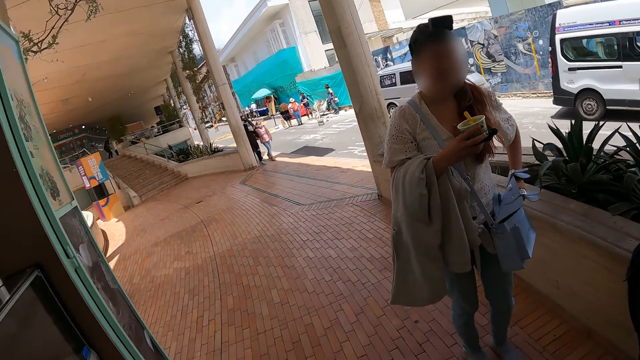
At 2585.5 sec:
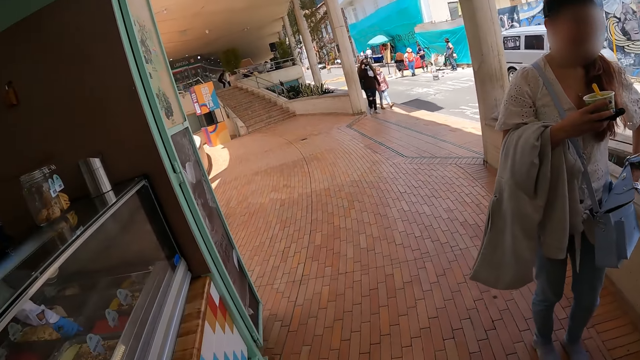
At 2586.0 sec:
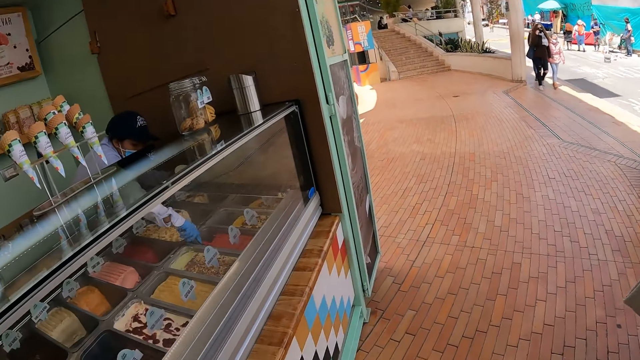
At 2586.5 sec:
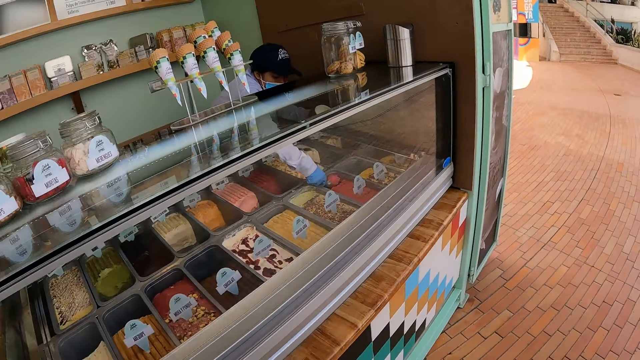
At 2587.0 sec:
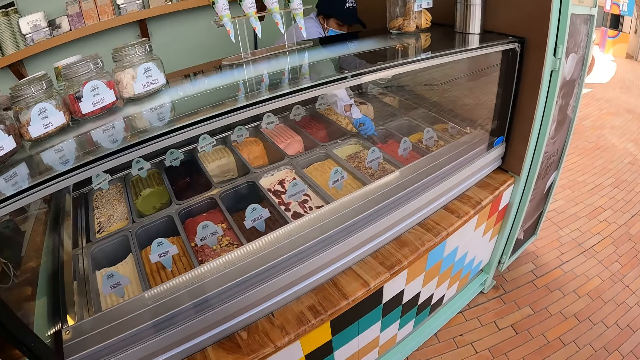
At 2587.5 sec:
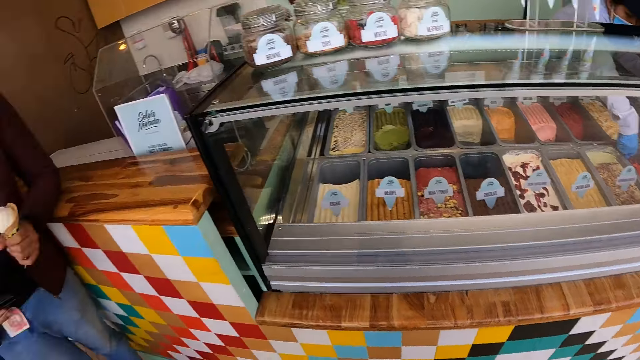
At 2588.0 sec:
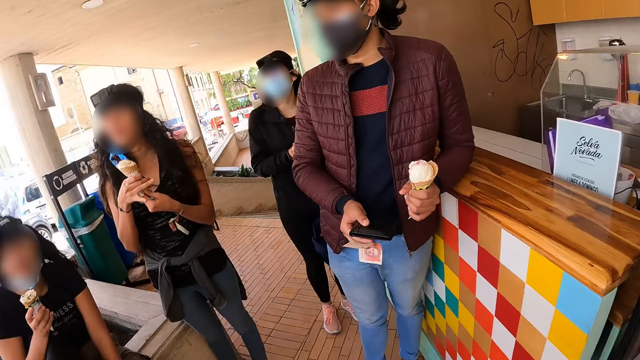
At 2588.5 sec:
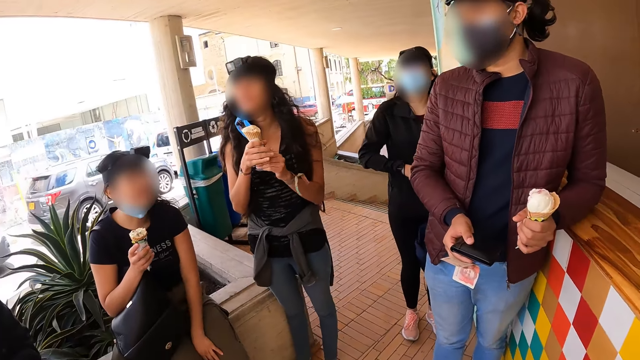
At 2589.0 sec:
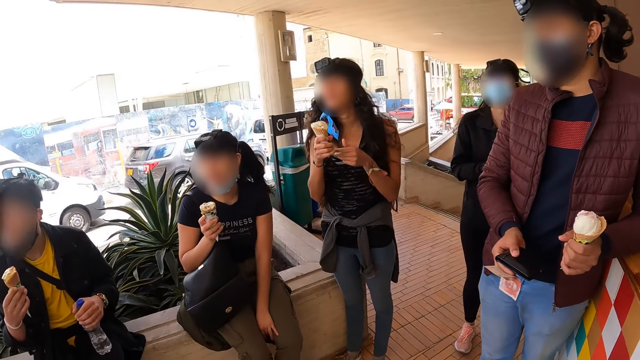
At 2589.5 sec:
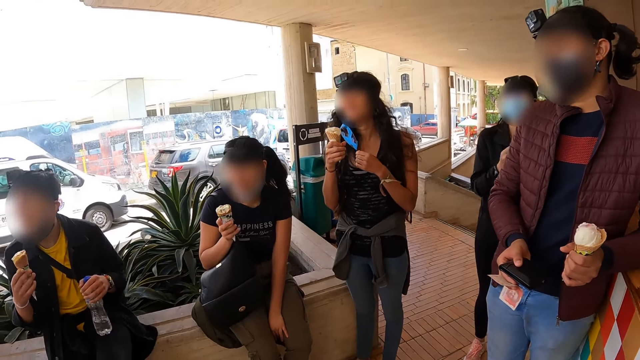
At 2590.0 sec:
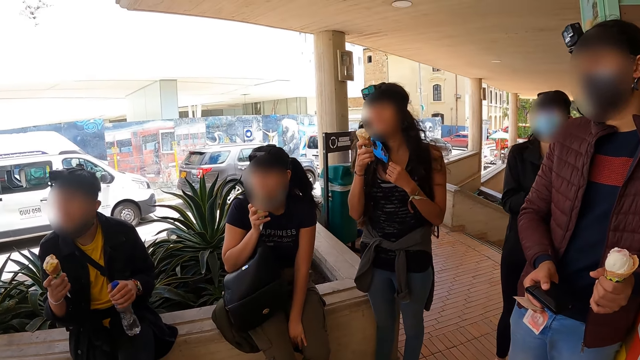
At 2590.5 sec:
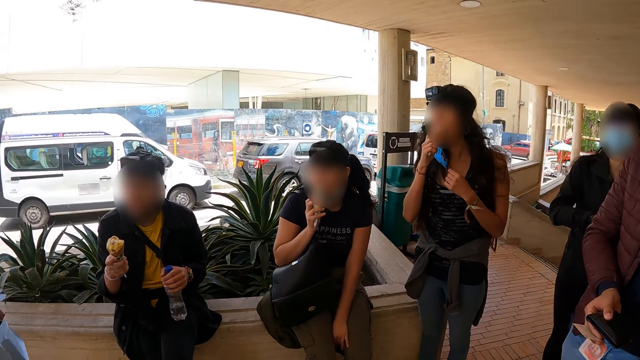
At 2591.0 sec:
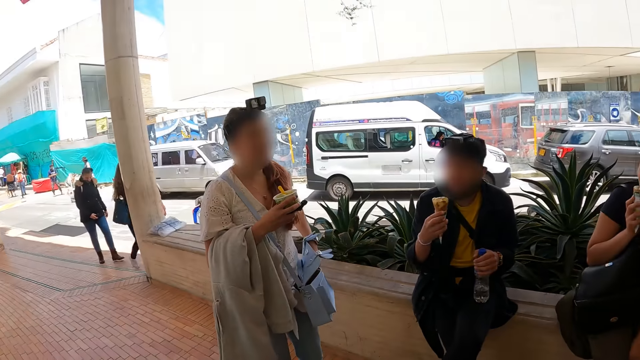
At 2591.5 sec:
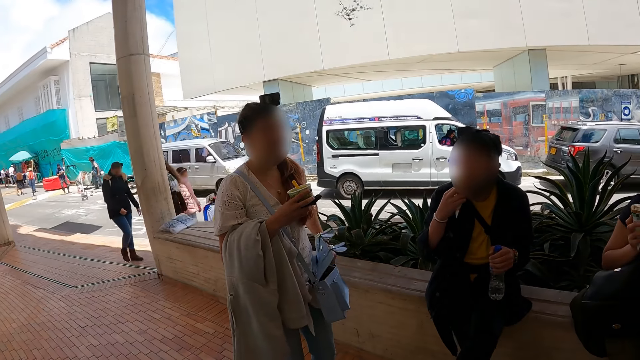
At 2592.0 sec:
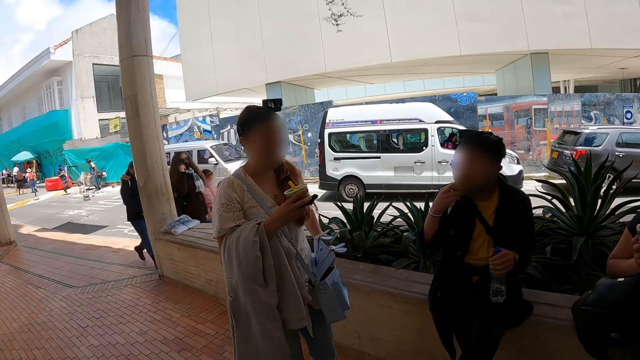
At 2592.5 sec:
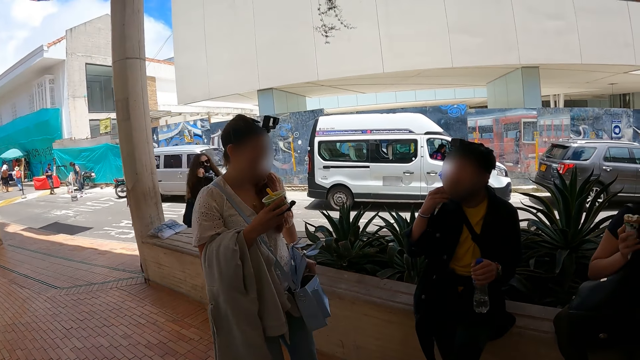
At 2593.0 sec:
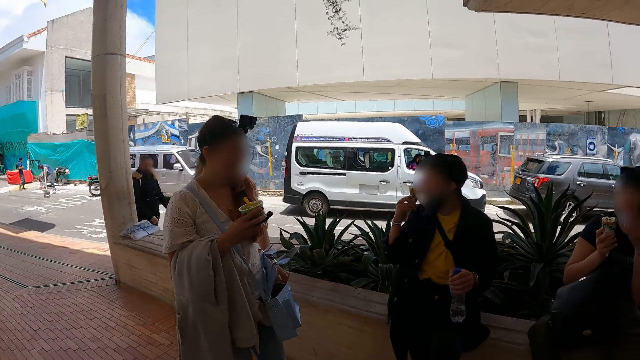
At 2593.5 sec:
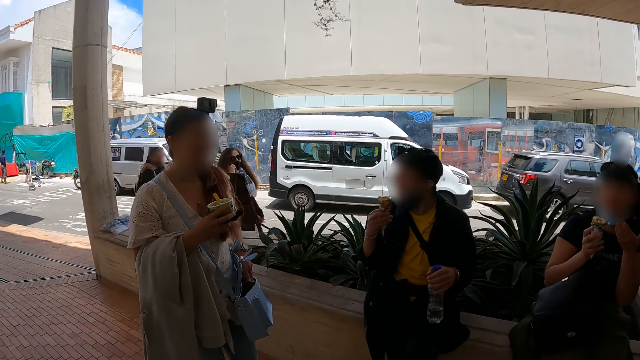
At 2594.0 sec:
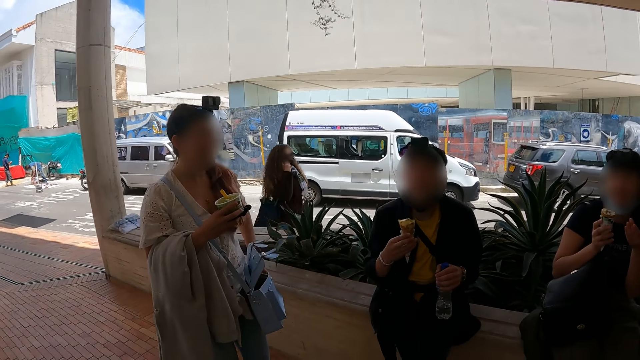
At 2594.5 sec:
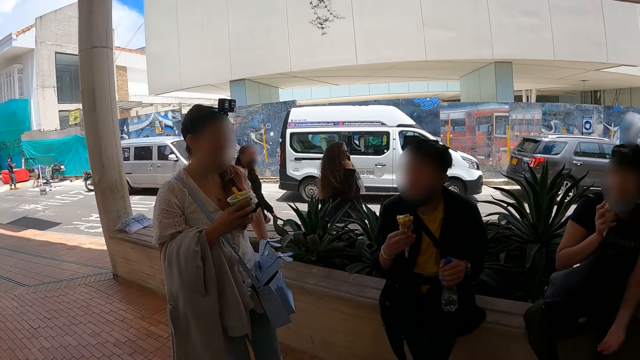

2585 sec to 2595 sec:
The camera wearer looks around.

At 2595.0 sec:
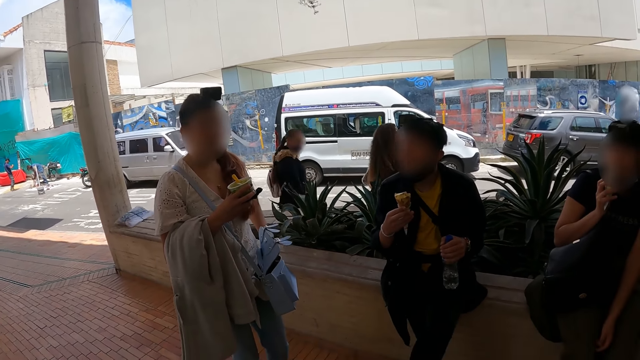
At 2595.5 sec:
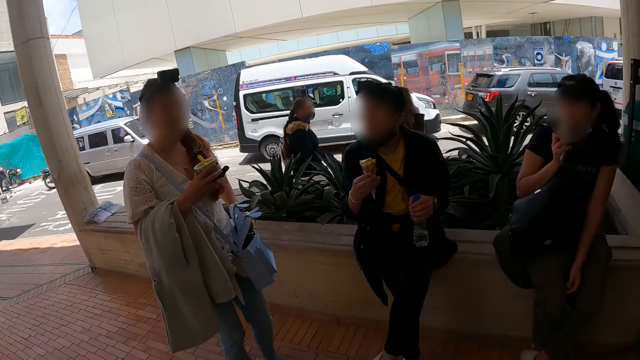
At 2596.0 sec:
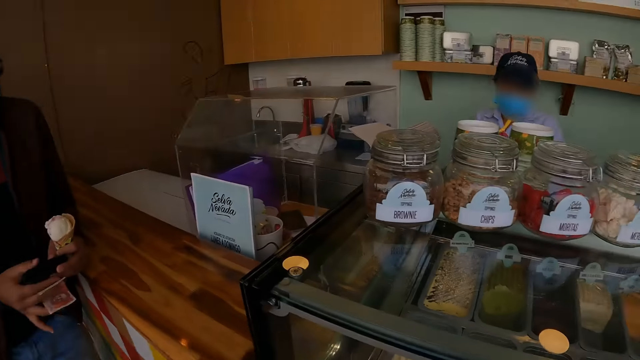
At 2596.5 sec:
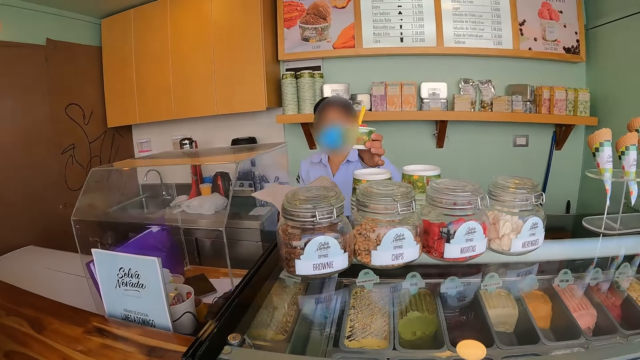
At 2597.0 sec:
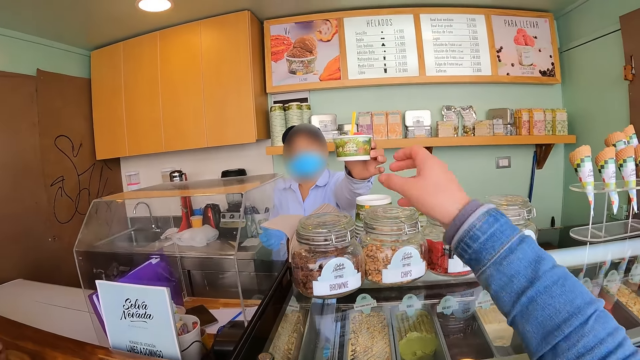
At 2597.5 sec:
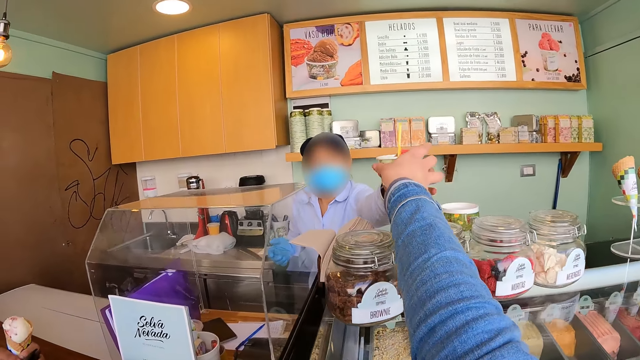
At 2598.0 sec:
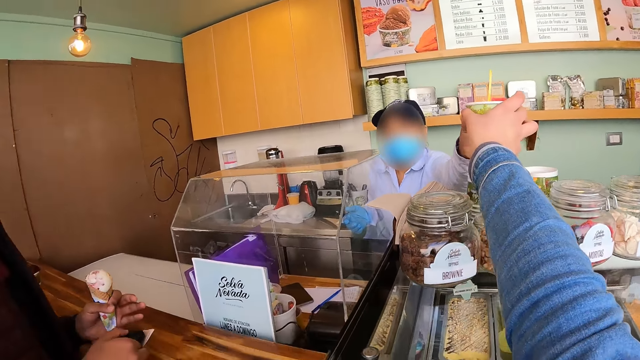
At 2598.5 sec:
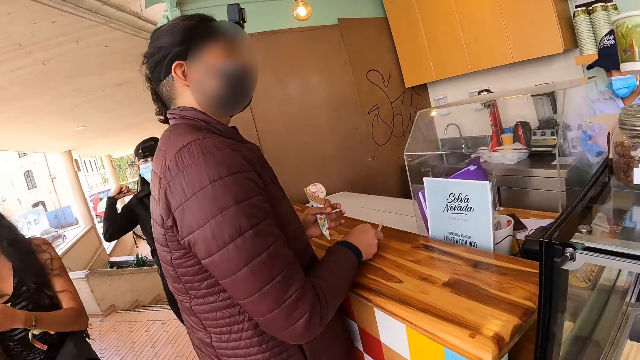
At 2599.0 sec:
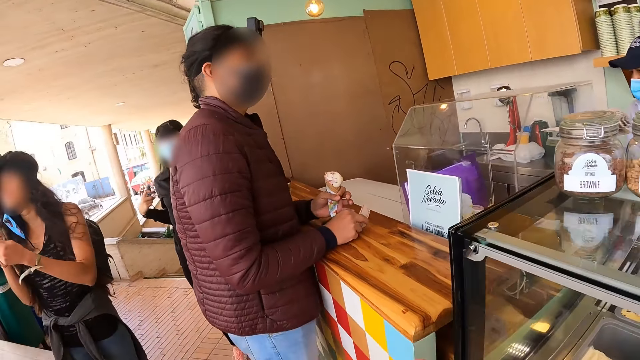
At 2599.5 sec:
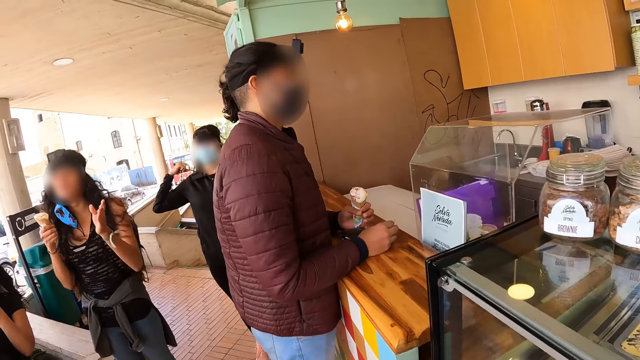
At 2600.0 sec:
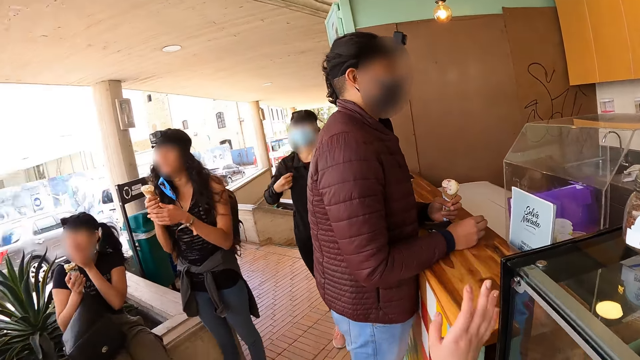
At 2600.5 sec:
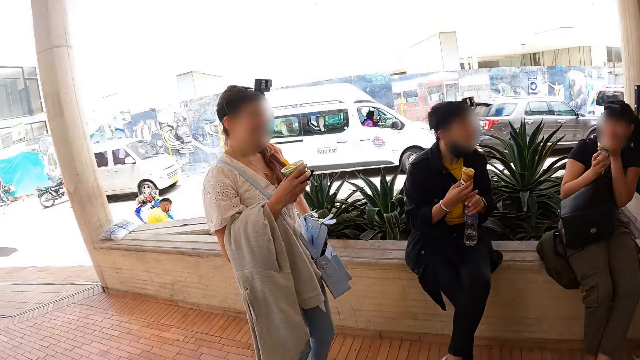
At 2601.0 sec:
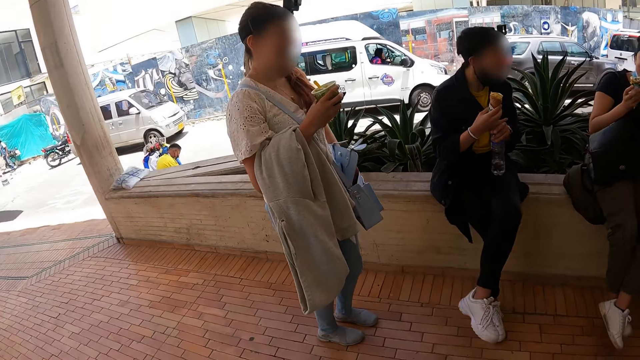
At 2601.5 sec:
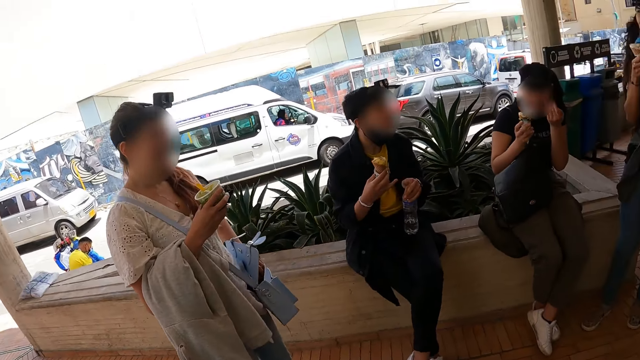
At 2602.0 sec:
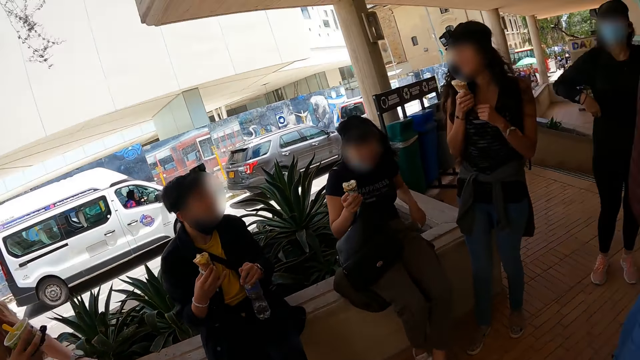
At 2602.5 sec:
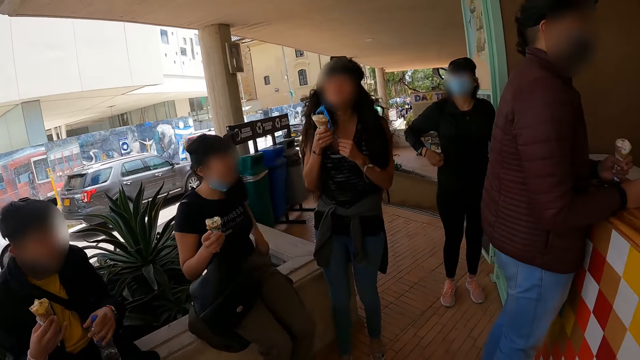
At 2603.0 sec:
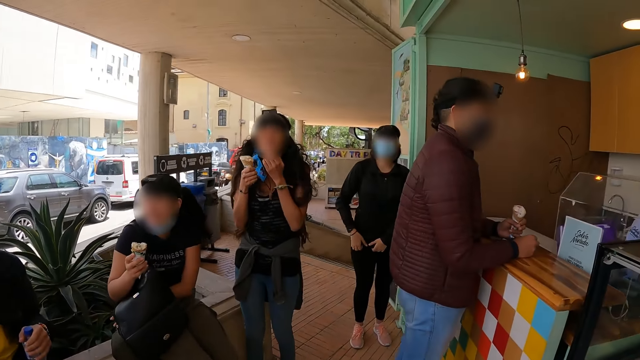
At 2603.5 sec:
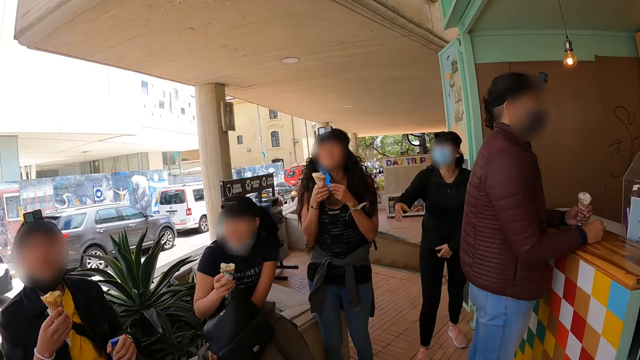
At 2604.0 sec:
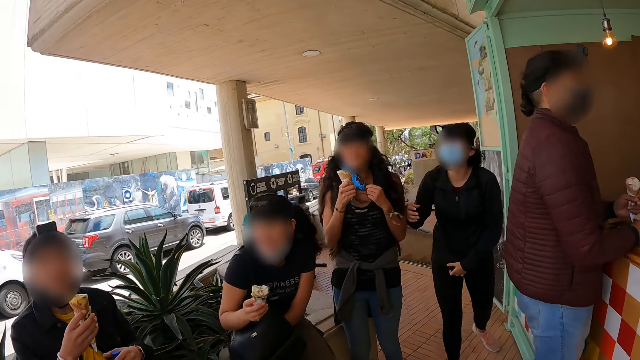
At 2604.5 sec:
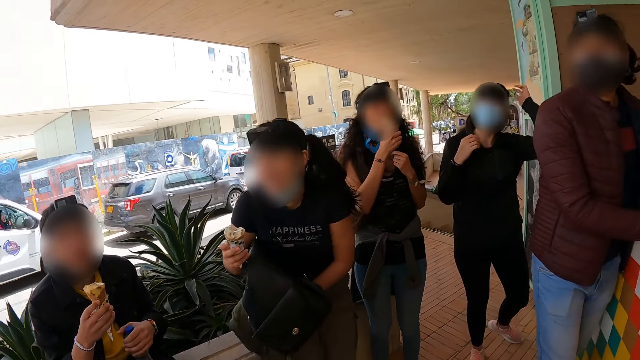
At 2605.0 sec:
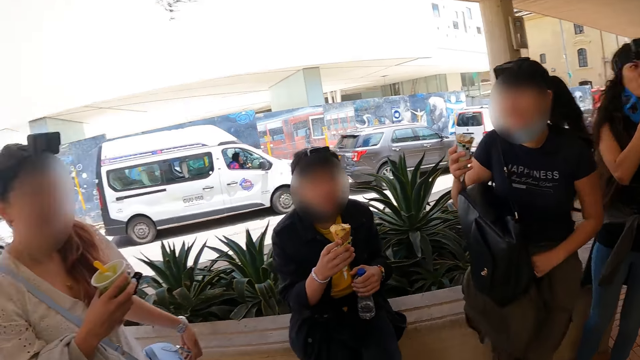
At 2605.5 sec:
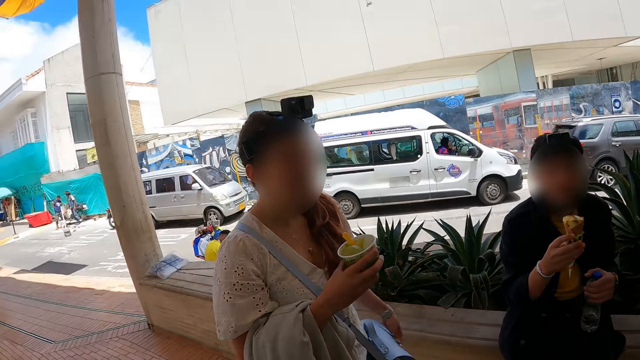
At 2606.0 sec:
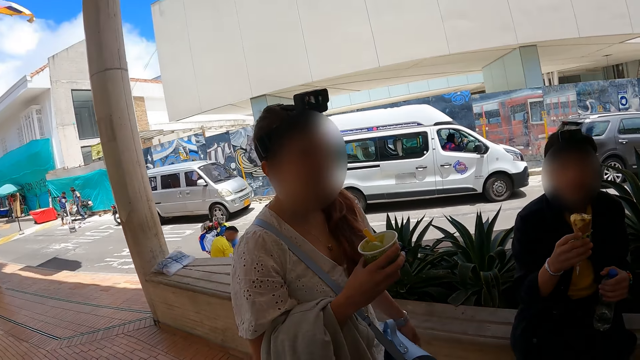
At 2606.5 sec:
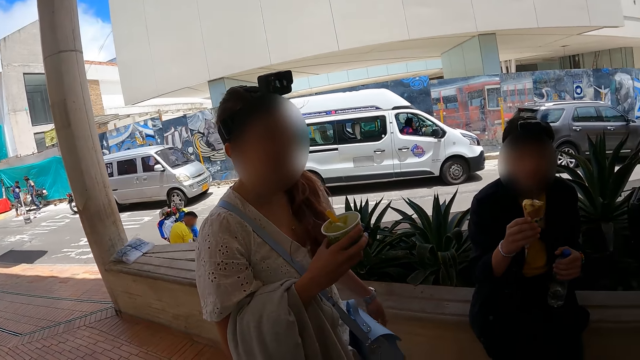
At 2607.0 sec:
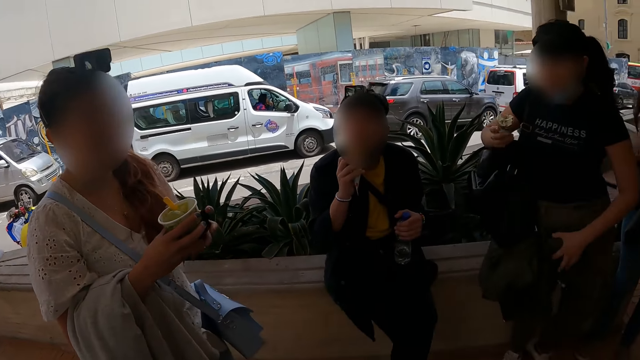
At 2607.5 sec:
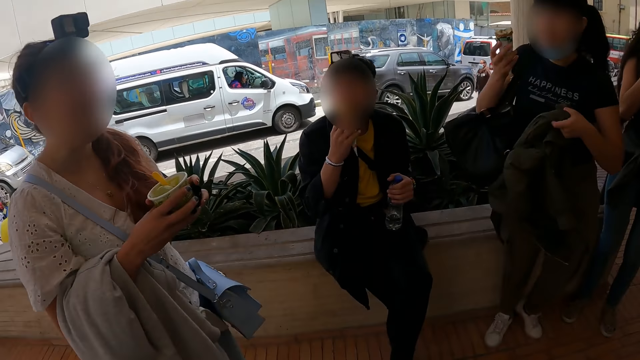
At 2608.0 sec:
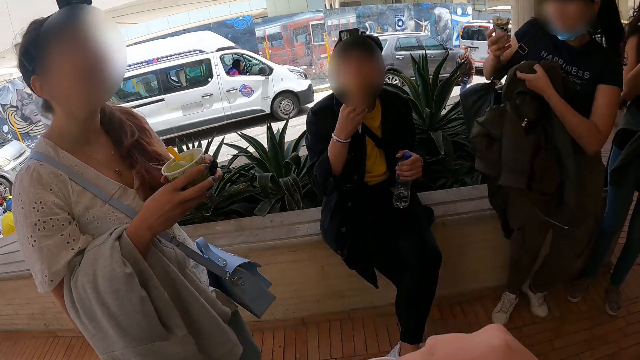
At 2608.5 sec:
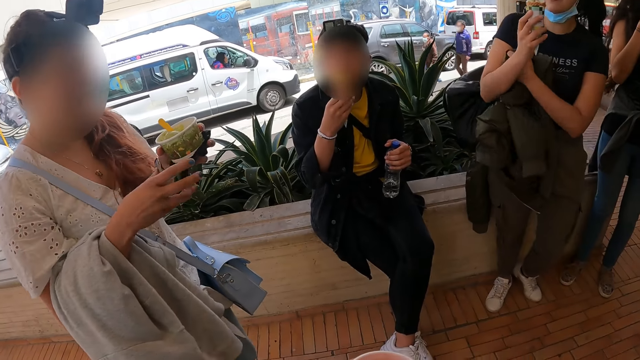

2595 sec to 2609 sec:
The camera wearer interacts with the confectioner. A man hands the camera wearer the tin of ice cream. The camera wearer turns around. A lady stands up.
